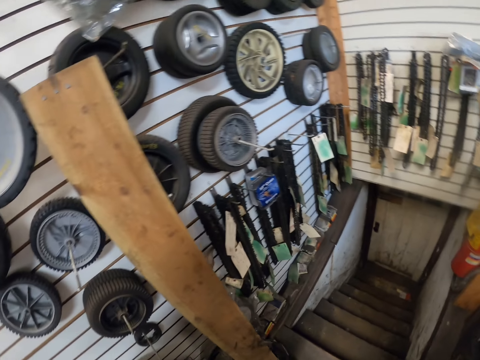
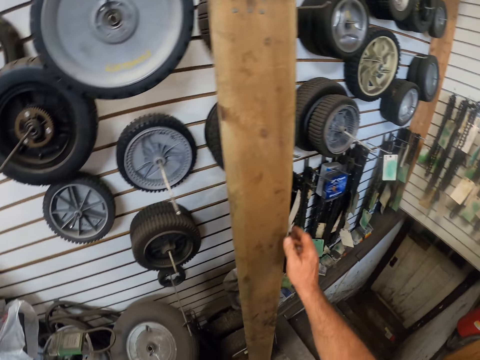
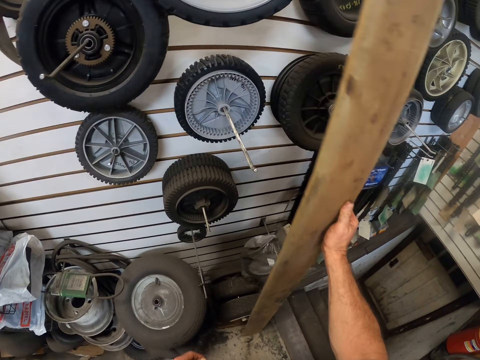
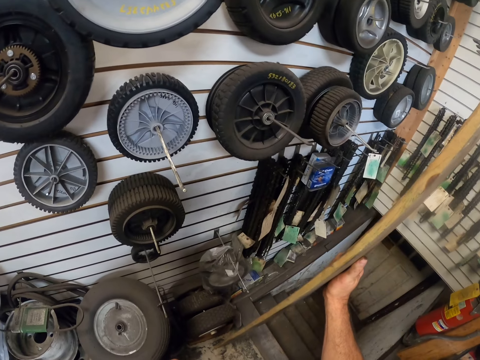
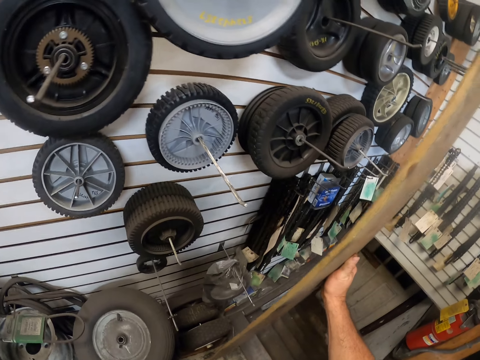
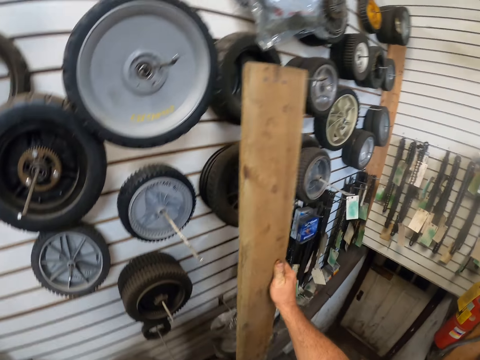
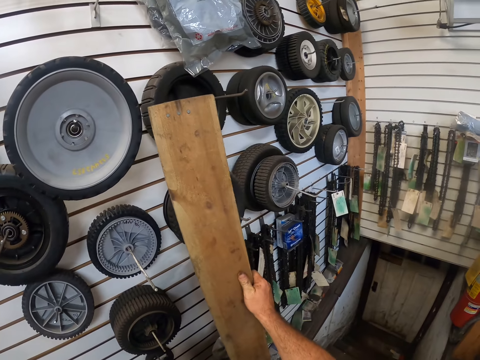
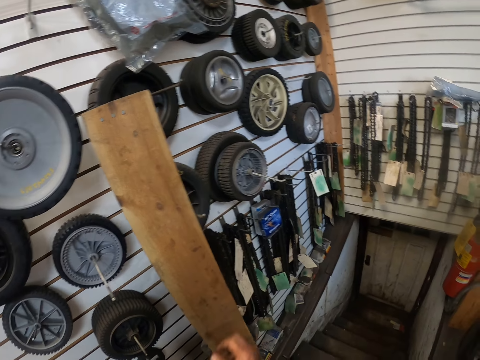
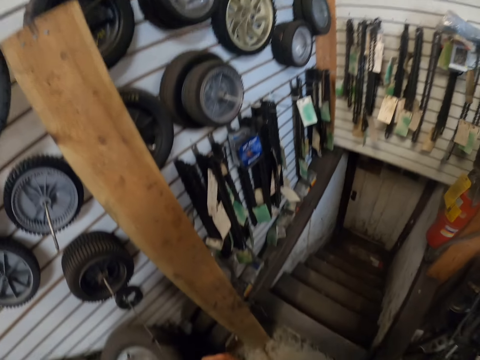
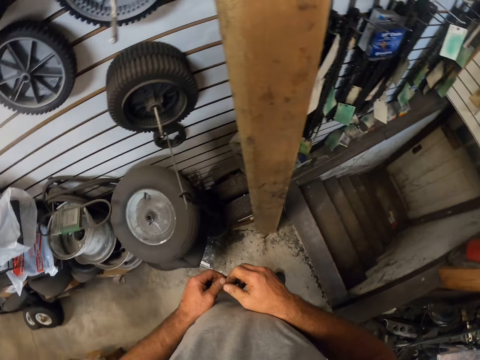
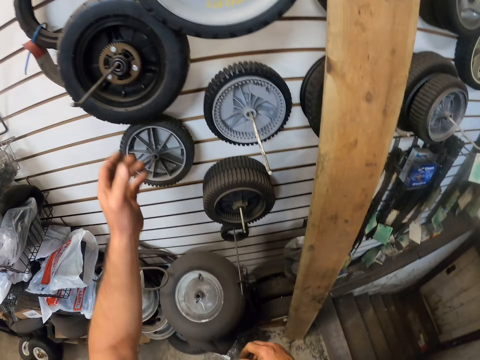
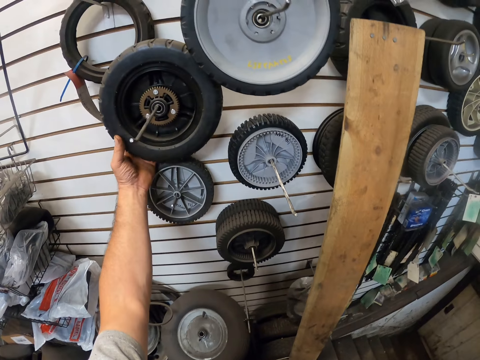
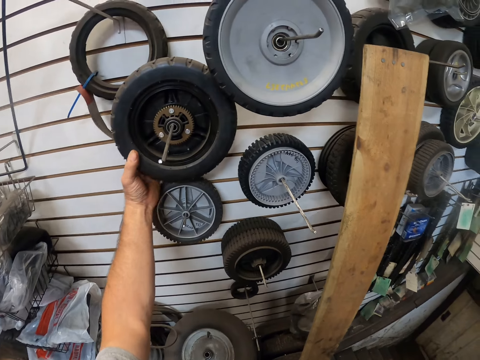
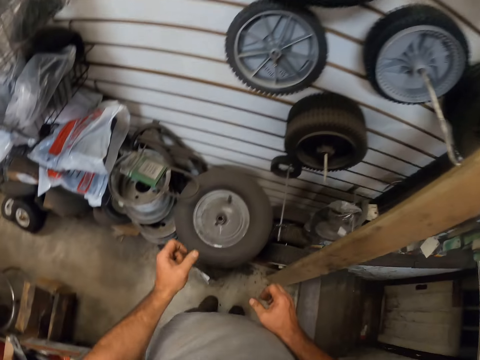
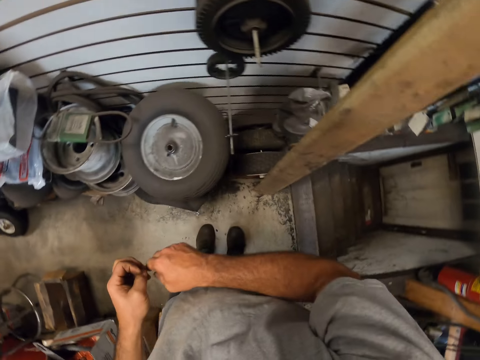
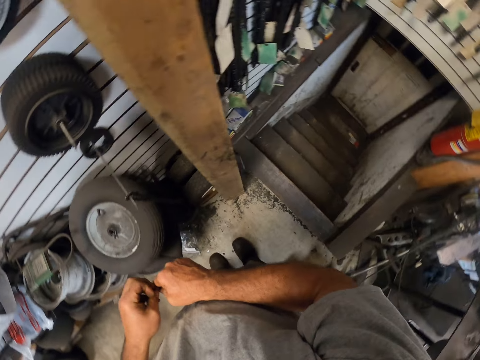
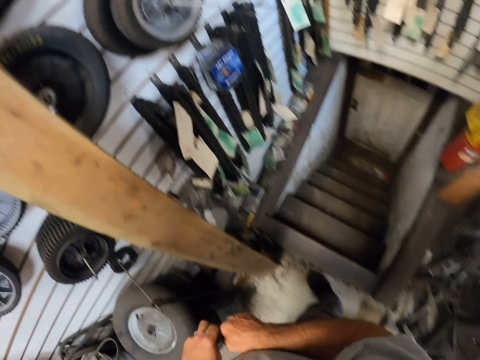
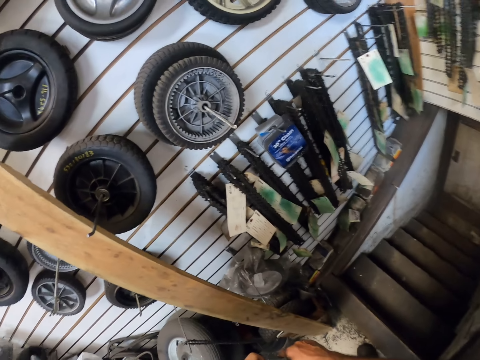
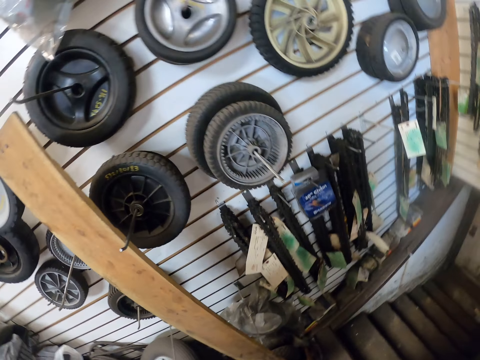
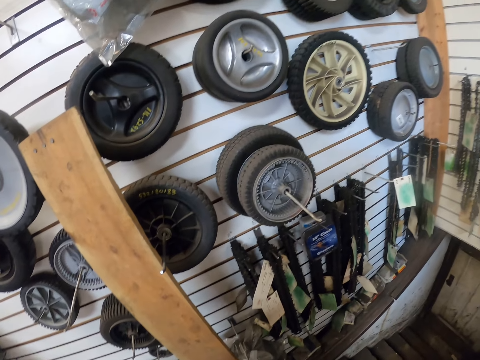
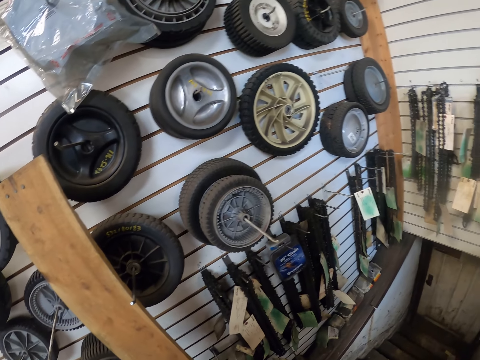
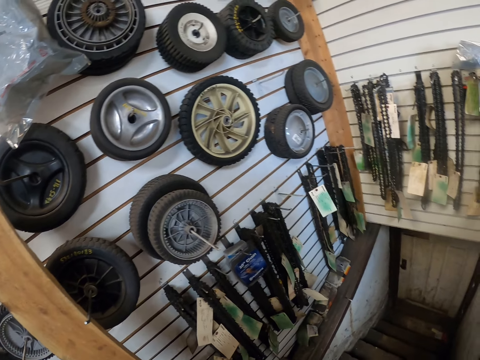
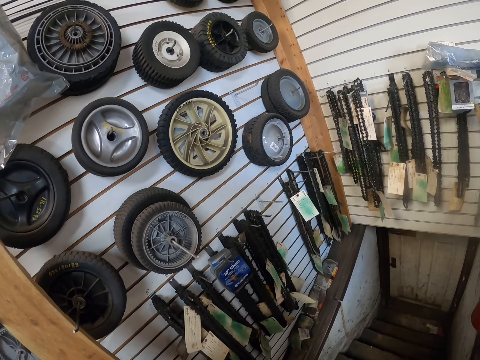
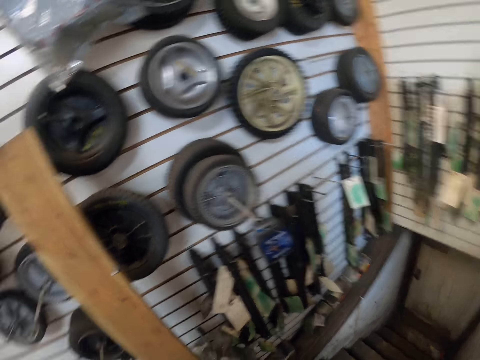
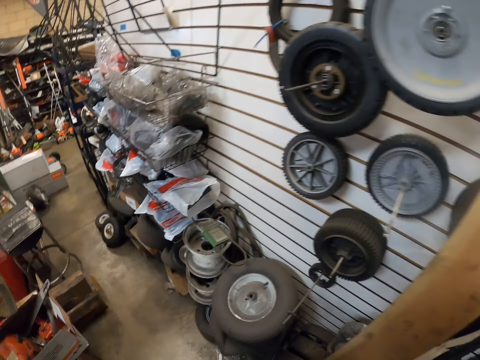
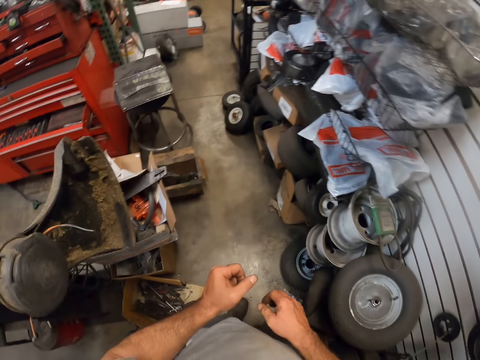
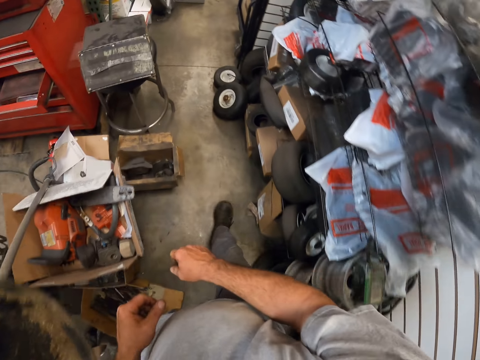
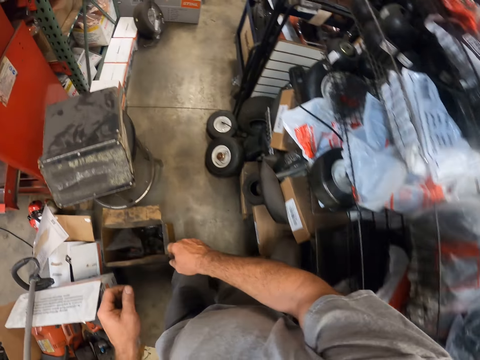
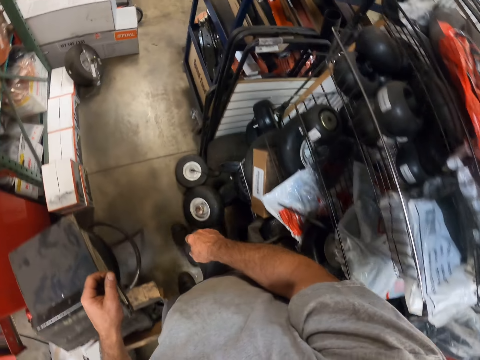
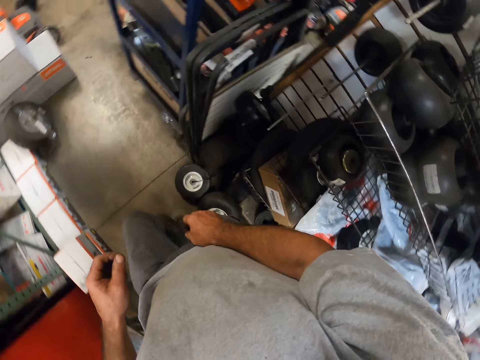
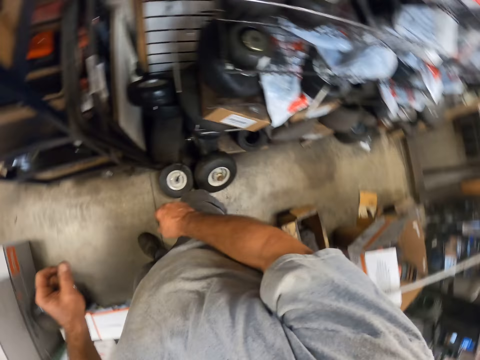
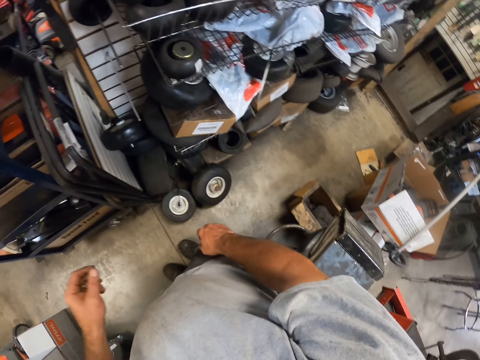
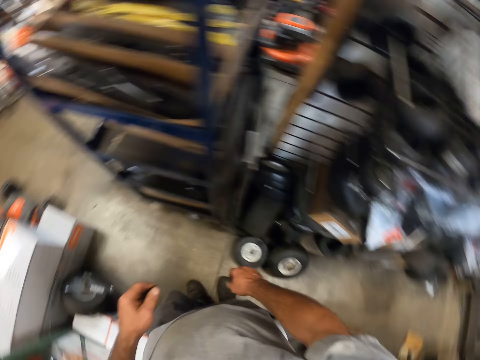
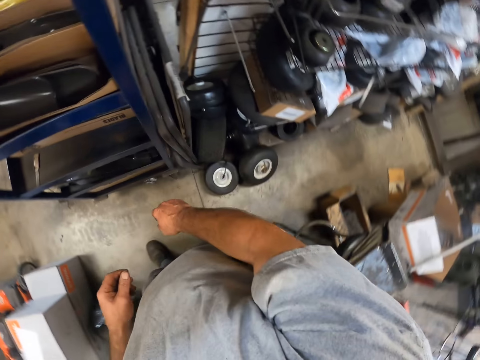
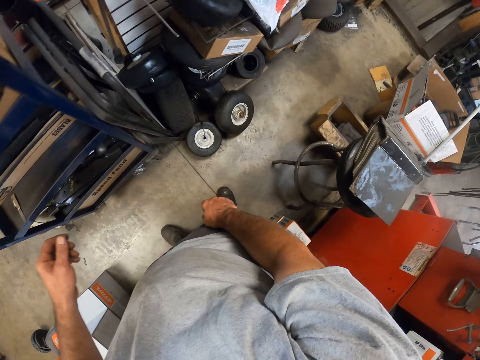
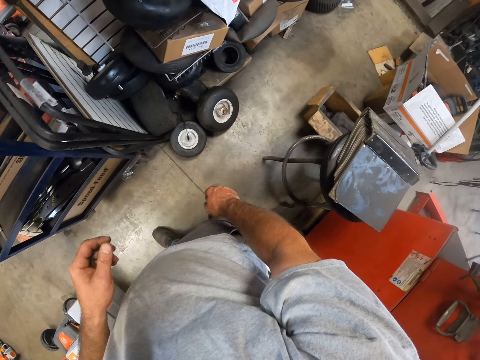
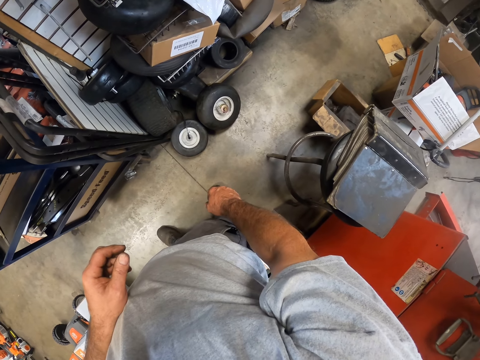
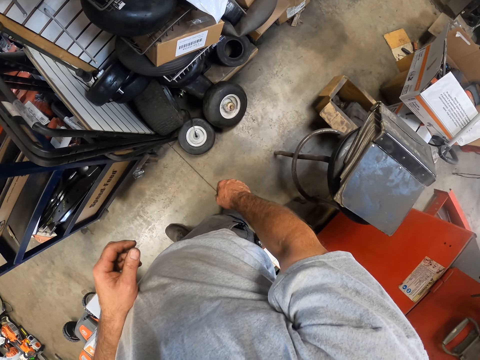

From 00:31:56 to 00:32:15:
The camera wearer moves a piece of wood with his left hand. He picks up the piece of wood. He returns the piece of wood. He touches a tyre or wheel on the wall. He leaves the wheel. He looks around. He walks backward in the warehouse. He looks around.

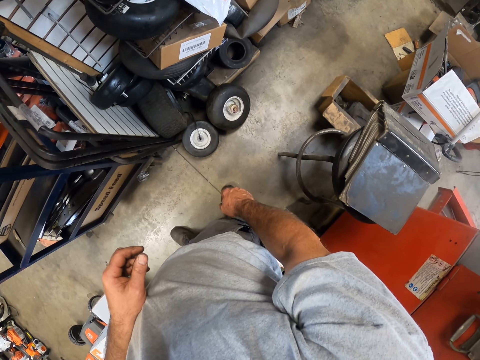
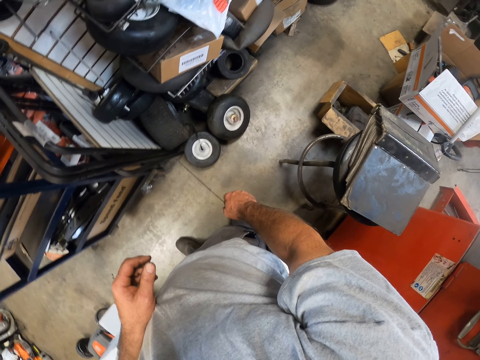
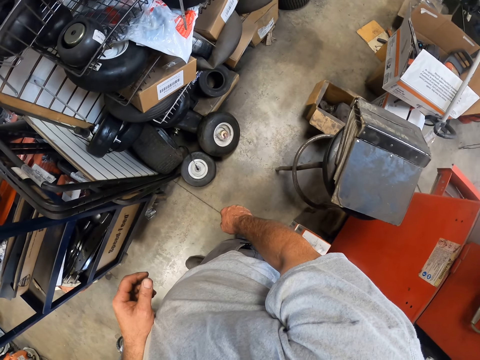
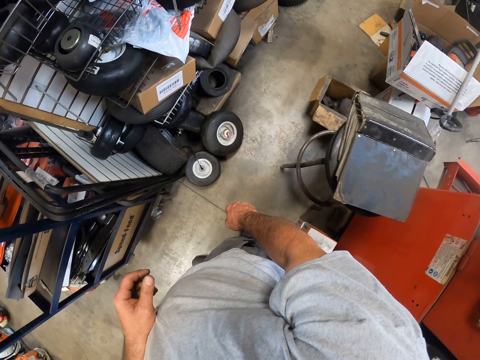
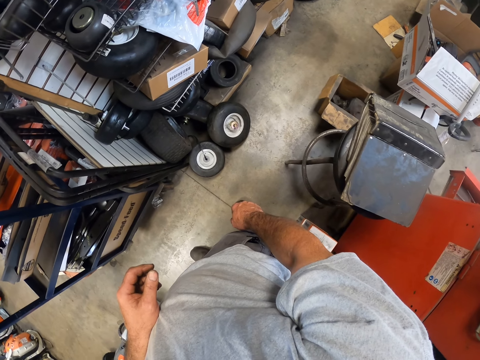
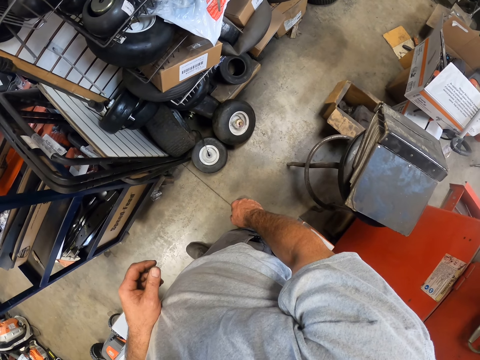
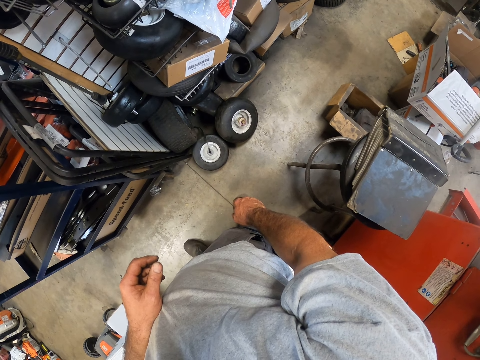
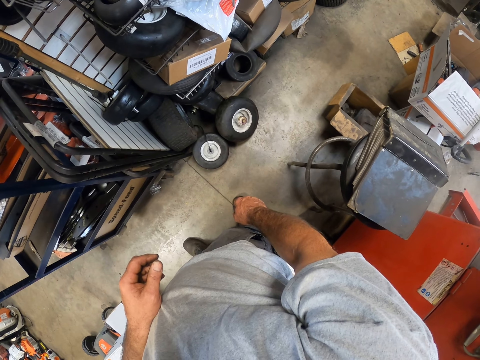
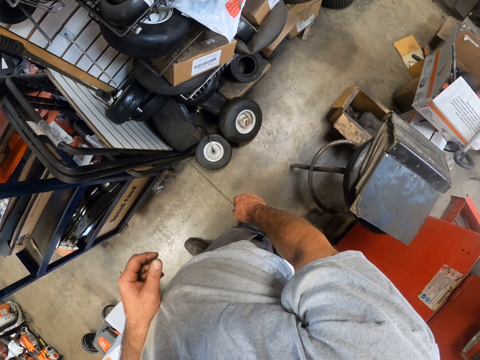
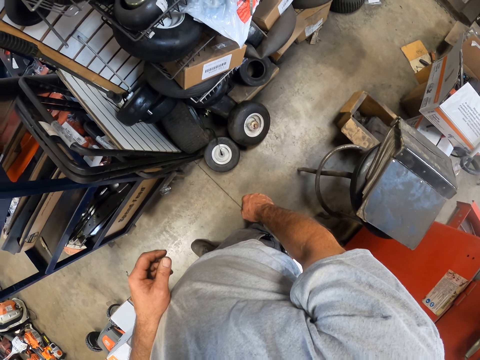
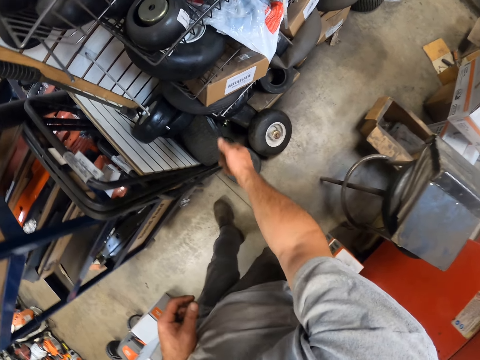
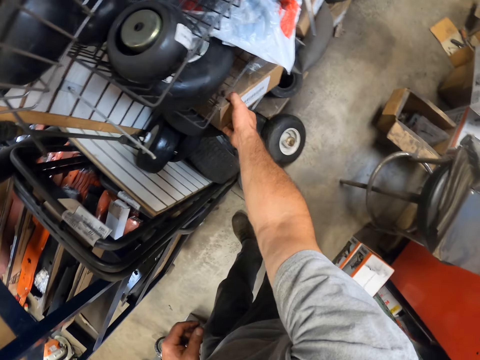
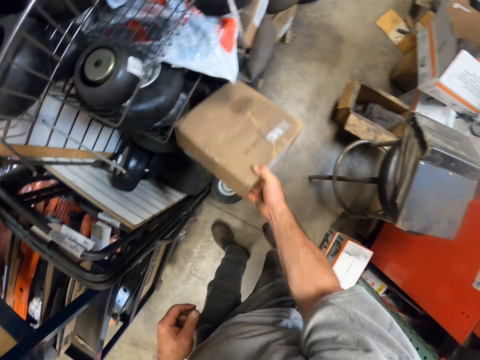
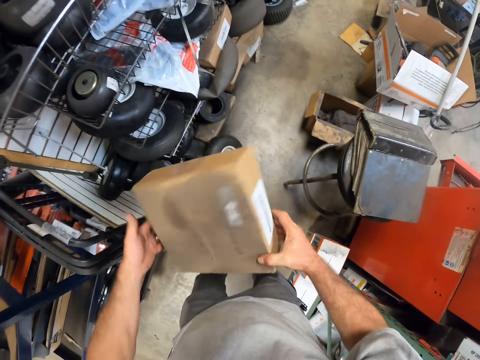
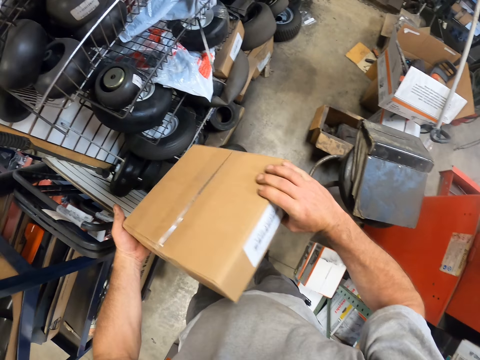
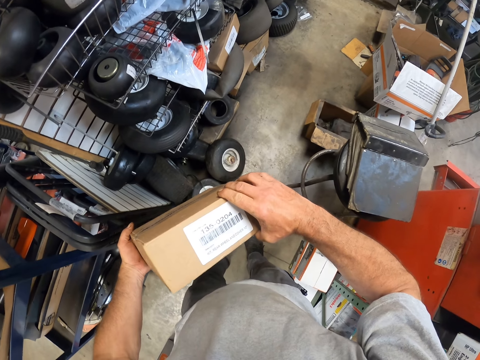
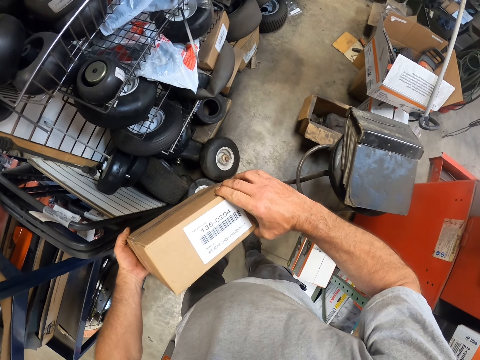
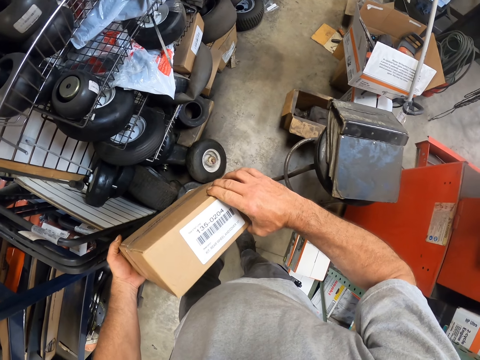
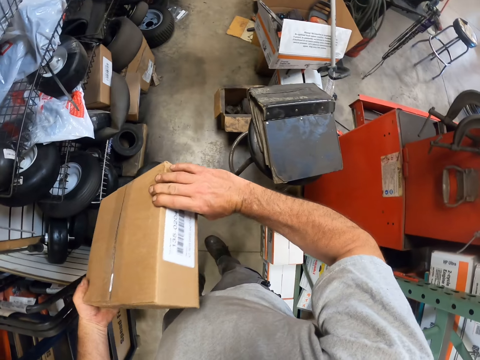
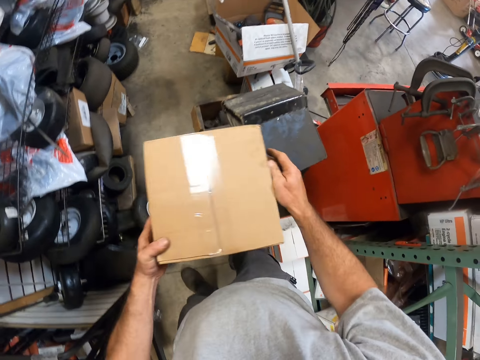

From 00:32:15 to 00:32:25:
The camera wearer brings out a carton box from the shelf. They turn the box.
